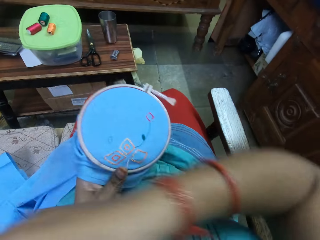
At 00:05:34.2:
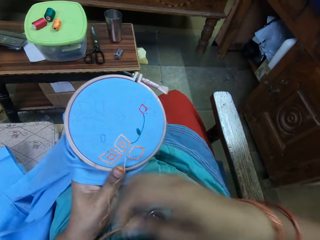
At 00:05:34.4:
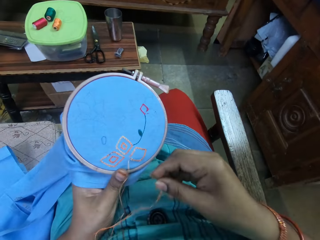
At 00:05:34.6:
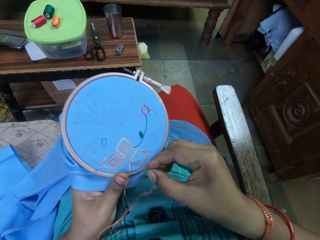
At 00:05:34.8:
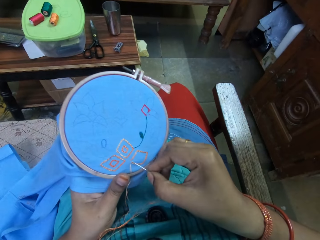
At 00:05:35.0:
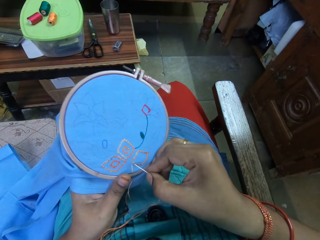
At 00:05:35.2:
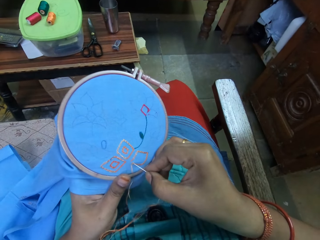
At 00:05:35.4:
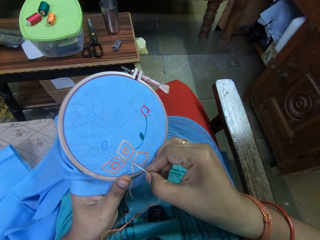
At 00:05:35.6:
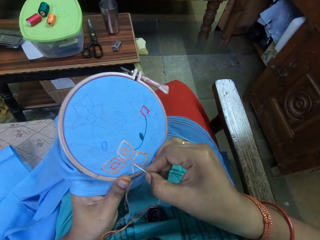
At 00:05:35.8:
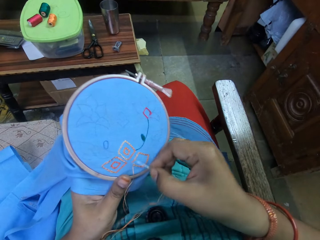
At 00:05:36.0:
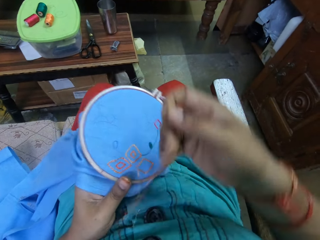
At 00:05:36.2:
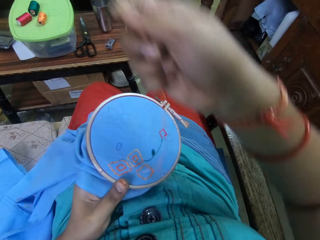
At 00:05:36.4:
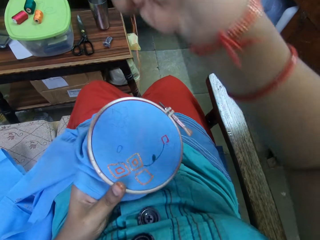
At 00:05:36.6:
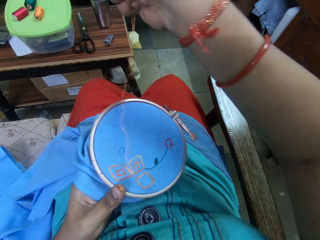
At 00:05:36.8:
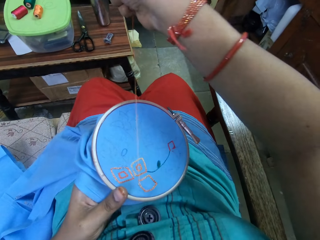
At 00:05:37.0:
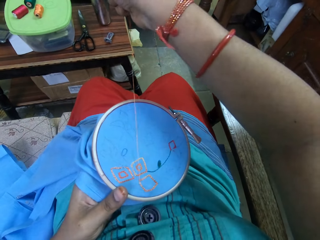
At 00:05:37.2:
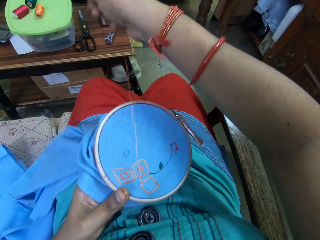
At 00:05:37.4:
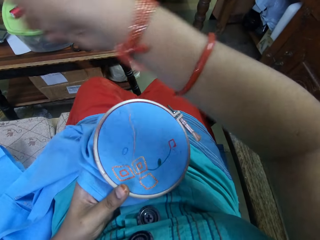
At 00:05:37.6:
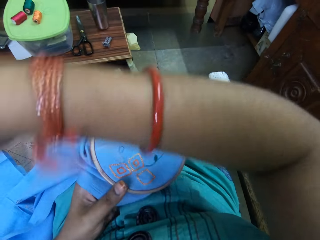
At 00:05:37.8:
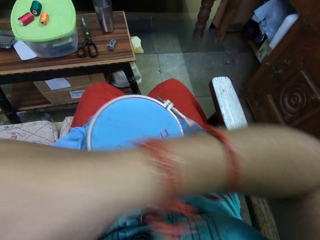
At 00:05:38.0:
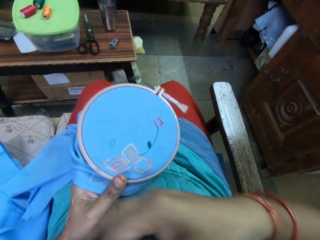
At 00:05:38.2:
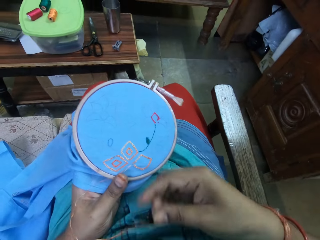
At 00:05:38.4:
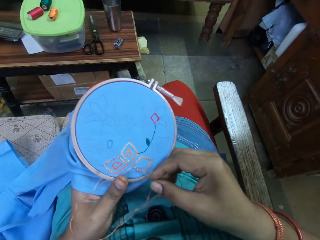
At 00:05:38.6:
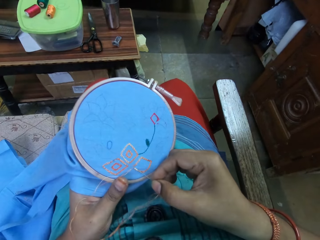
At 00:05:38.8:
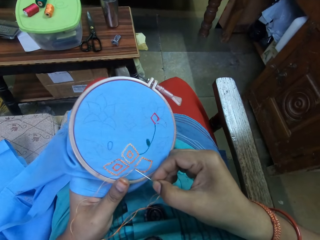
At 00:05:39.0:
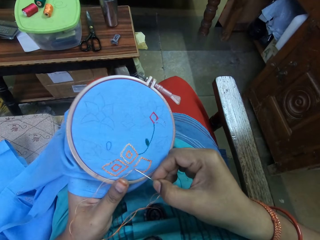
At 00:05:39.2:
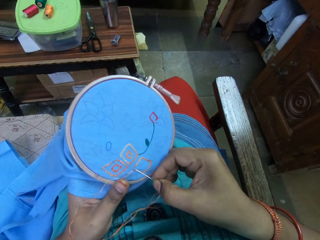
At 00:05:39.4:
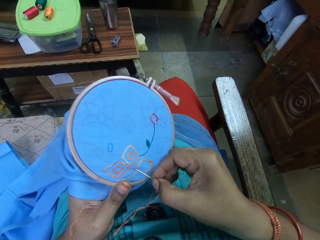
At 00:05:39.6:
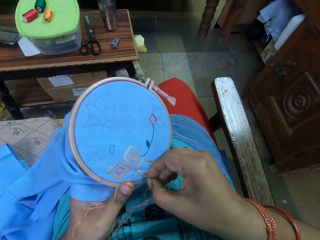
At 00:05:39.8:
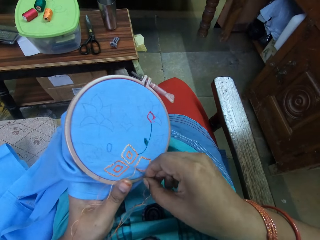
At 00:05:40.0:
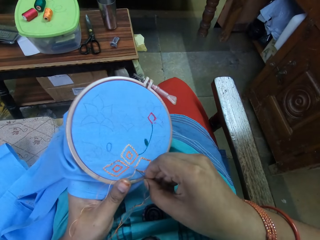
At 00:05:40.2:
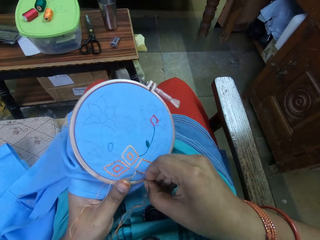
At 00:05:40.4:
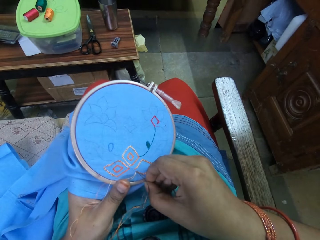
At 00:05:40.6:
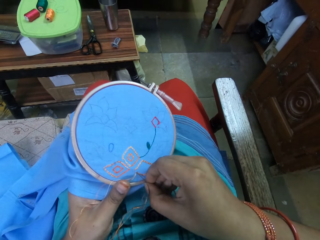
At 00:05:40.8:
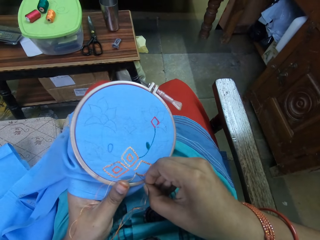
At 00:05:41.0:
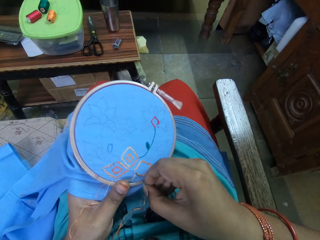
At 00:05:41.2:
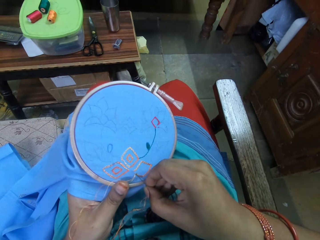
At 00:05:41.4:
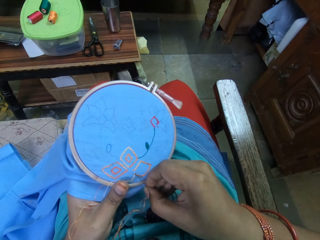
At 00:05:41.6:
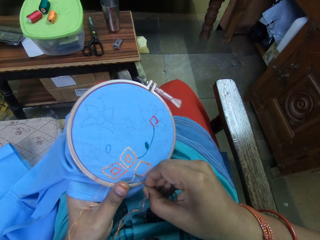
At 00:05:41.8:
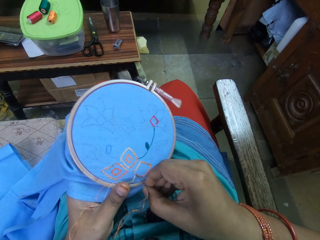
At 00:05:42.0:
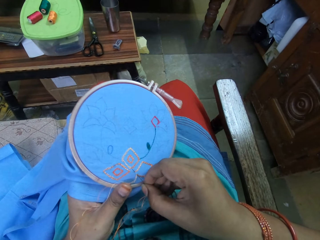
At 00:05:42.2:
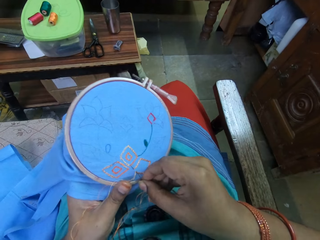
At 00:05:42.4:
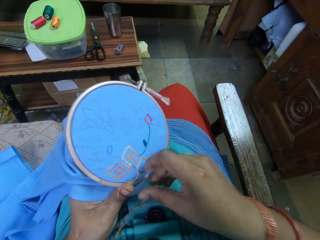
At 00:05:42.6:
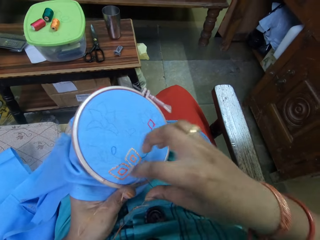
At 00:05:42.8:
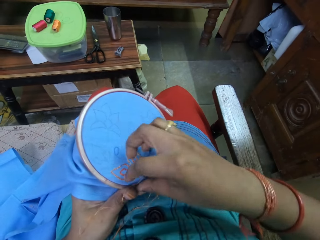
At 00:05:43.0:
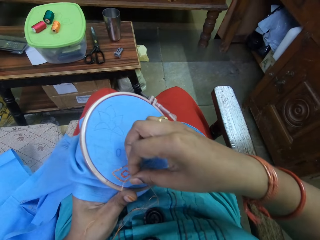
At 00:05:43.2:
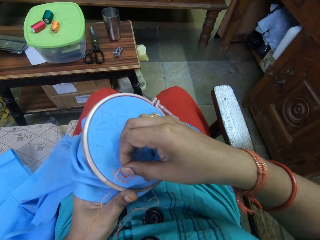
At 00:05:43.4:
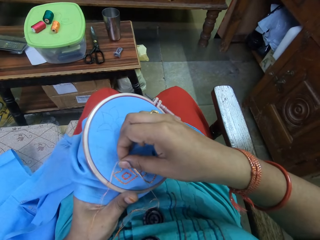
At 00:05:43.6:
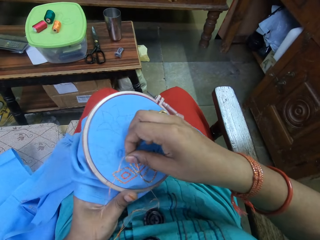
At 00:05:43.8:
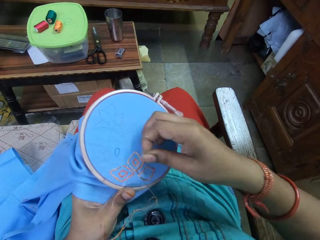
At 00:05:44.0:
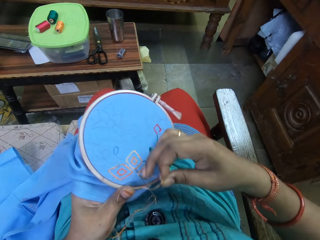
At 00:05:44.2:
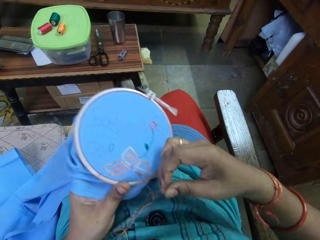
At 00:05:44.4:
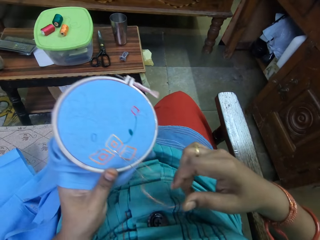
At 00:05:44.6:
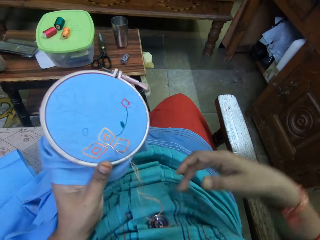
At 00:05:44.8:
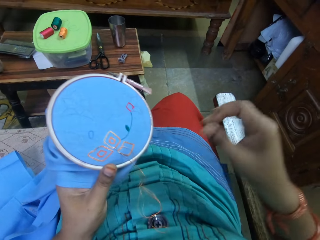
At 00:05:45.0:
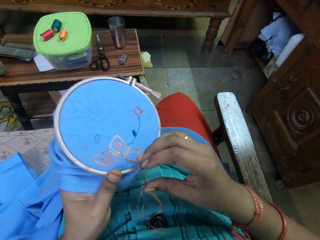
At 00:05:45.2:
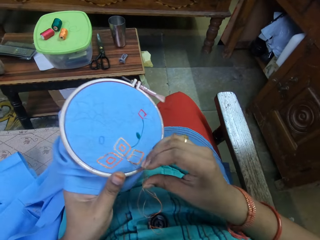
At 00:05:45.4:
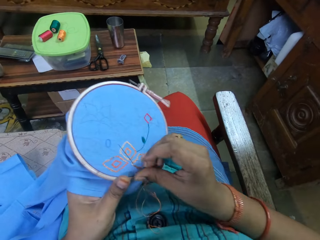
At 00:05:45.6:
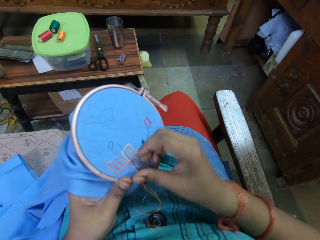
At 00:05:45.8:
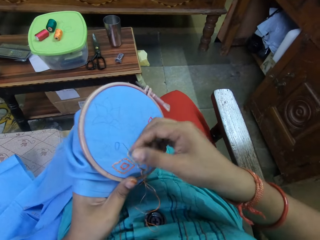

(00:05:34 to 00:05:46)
The camera wearer pulls the needle and thread with her right hand. She embroiders the fabric in the embroidery hoop in her left hand with the needle and thread in her right hand.

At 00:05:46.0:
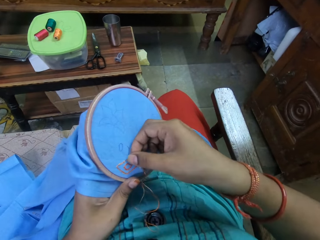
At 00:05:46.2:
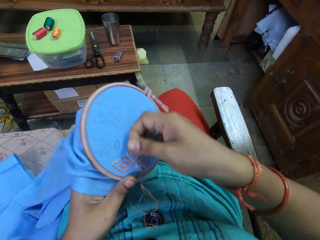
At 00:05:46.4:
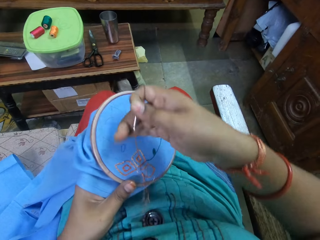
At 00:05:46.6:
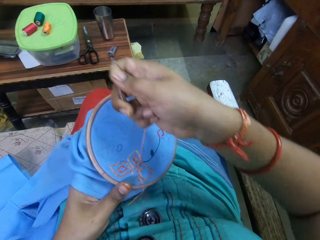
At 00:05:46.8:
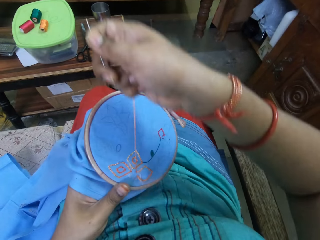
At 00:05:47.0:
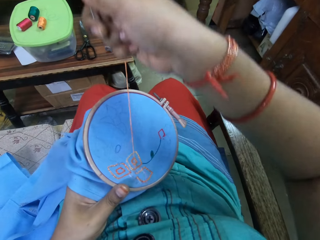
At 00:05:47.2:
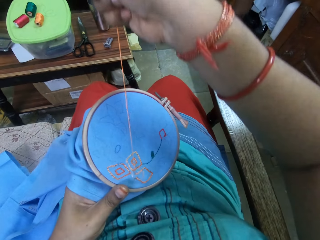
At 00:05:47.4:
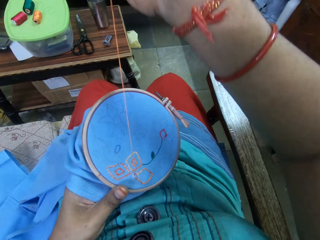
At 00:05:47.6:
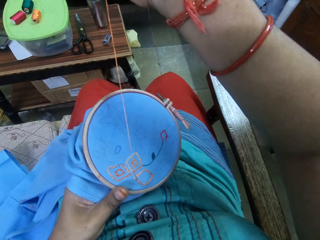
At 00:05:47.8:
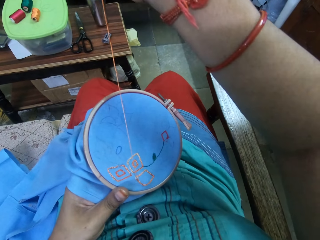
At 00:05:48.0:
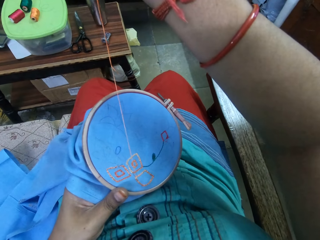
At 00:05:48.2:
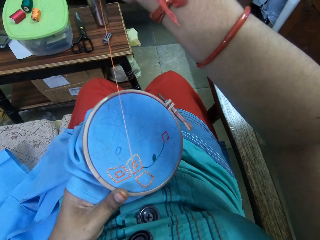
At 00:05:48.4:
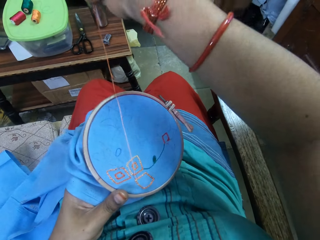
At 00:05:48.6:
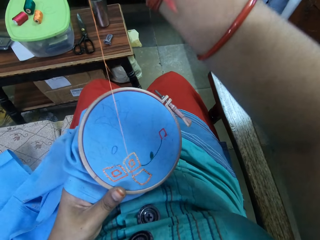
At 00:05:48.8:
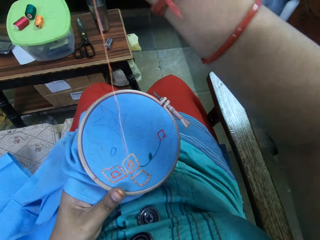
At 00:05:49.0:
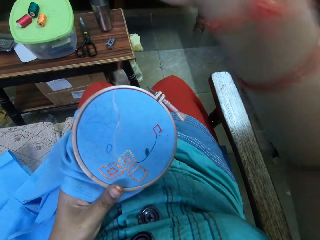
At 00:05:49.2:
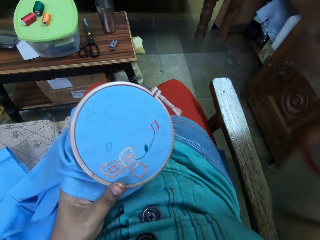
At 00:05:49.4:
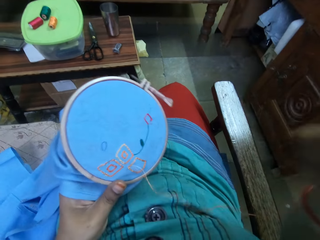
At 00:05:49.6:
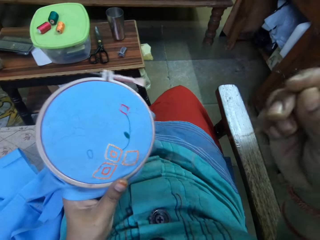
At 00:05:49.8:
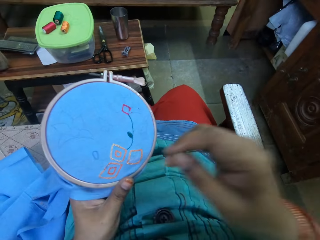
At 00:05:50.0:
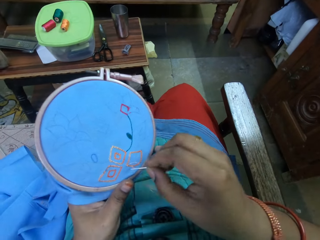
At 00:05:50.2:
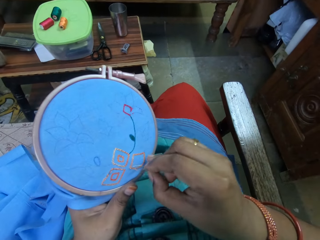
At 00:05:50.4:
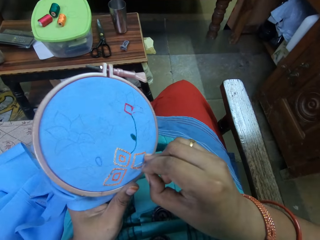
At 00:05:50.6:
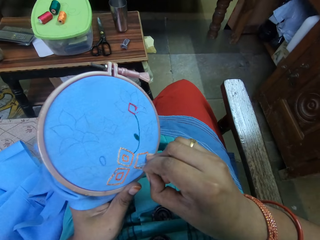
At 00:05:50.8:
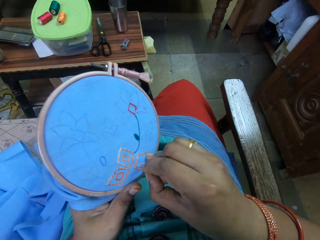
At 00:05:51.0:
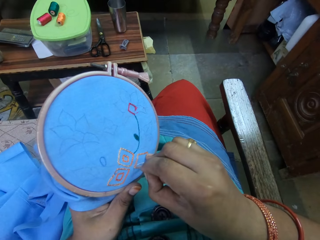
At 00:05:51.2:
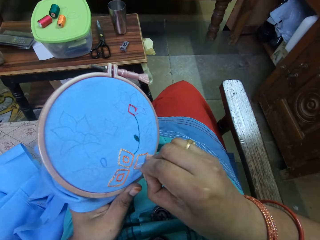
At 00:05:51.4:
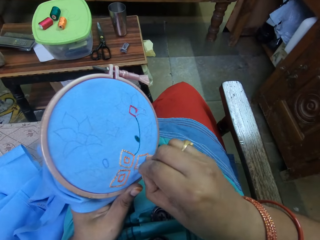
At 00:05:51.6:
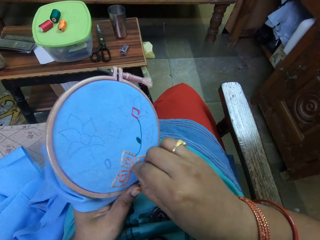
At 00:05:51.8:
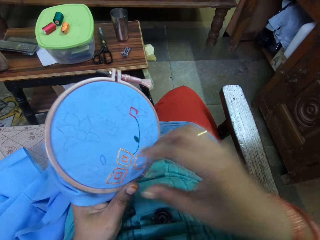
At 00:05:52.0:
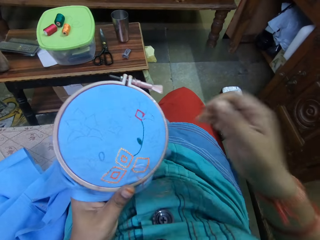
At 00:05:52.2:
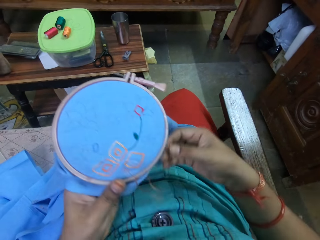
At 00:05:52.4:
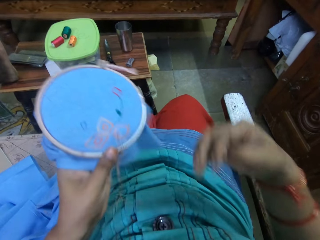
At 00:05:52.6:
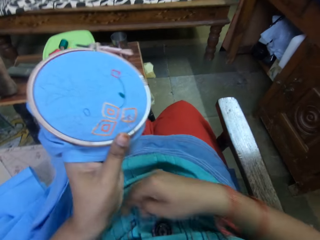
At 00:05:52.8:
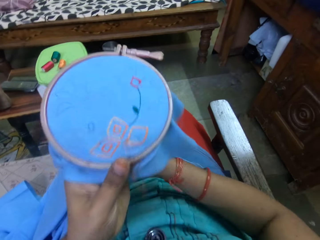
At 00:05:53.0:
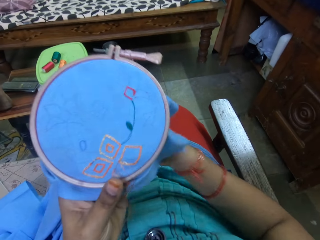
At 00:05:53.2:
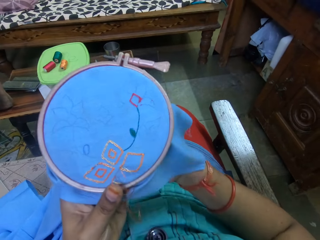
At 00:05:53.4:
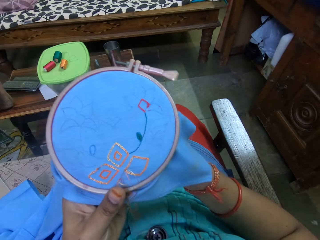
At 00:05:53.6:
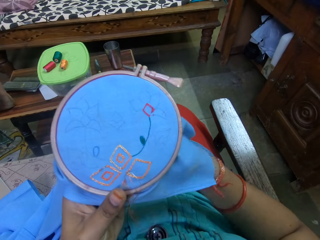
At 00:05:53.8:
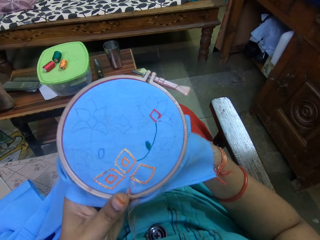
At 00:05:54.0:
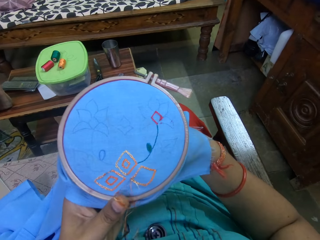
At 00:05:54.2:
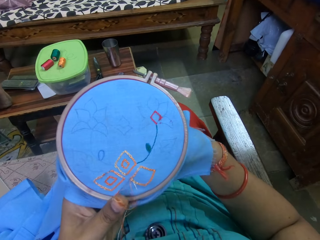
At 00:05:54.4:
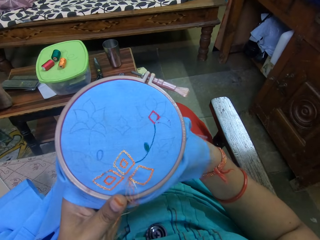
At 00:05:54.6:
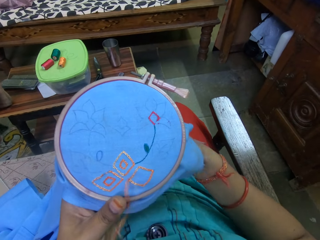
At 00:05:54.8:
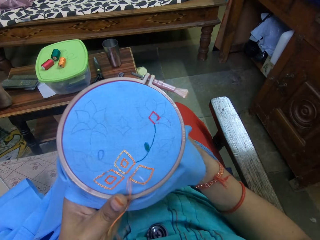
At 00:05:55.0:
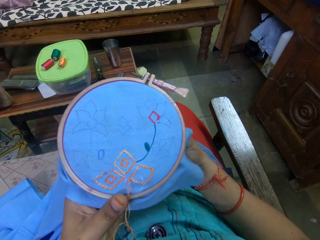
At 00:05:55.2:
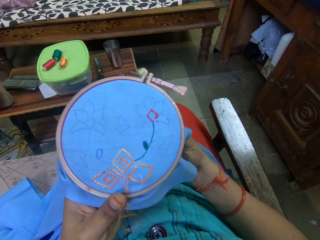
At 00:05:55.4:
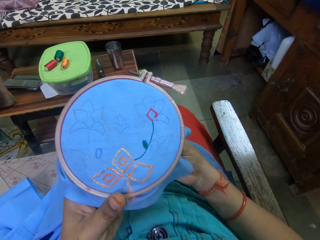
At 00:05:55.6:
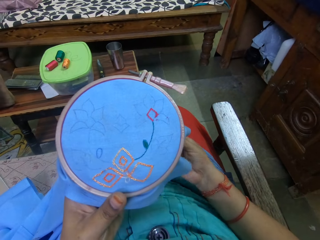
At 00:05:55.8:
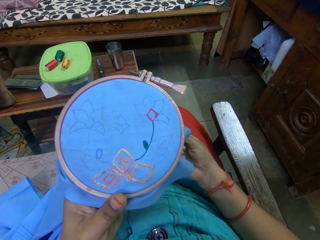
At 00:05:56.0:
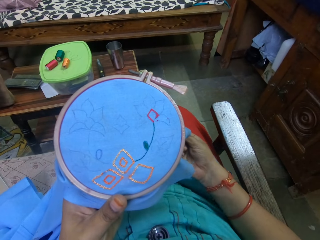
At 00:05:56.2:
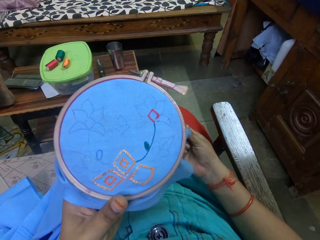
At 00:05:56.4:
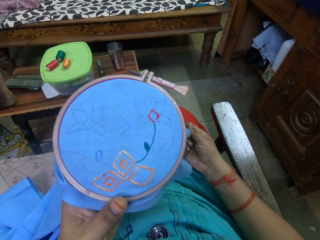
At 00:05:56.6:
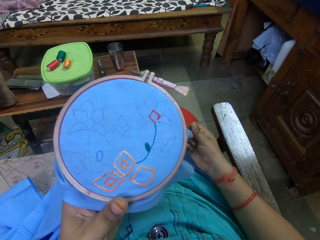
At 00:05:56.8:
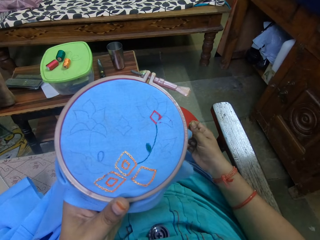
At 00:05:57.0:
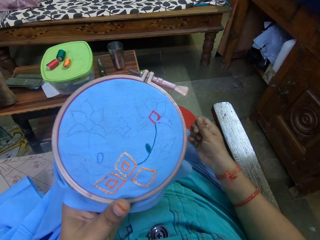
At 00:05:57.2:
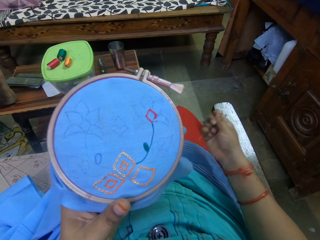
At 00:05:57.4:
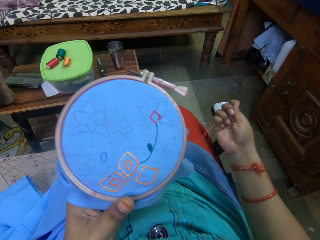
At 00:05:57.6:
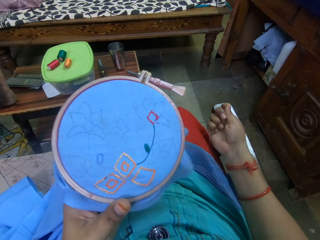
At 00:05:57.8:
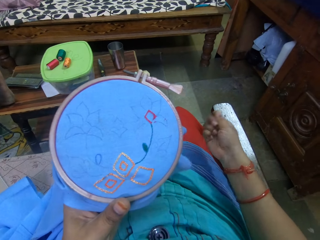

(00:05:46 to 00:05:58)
A man places his legs on a table.
